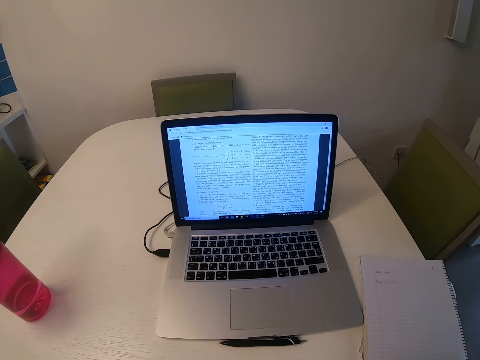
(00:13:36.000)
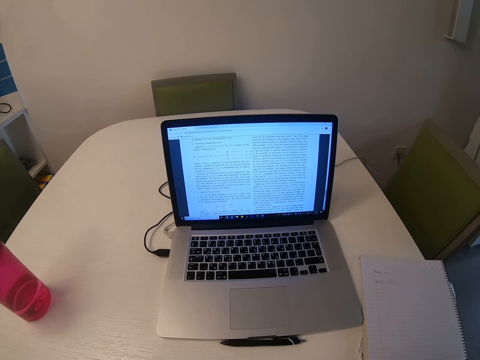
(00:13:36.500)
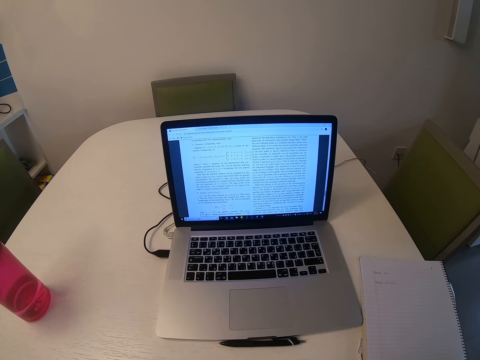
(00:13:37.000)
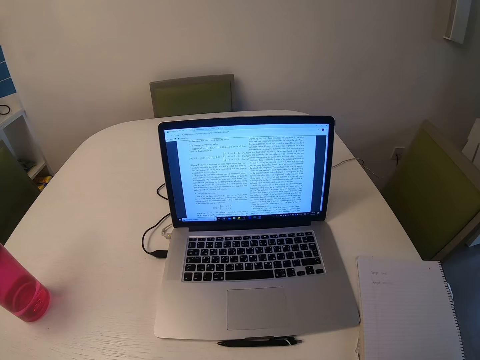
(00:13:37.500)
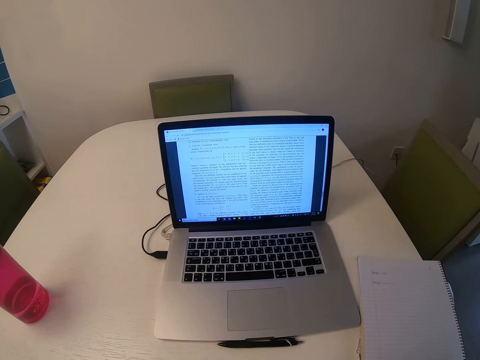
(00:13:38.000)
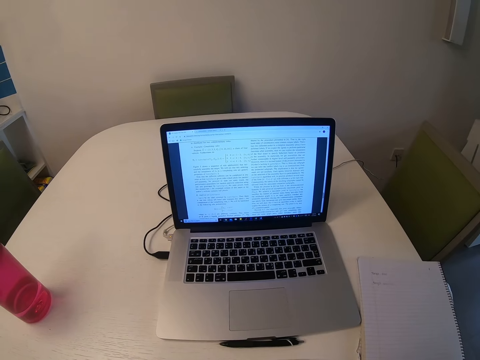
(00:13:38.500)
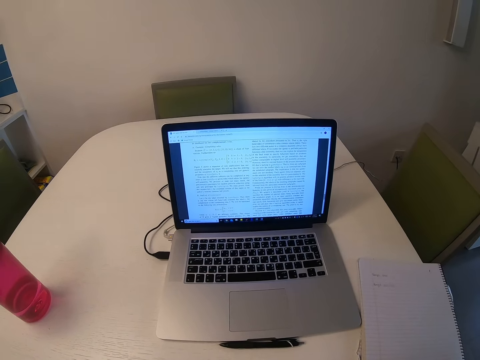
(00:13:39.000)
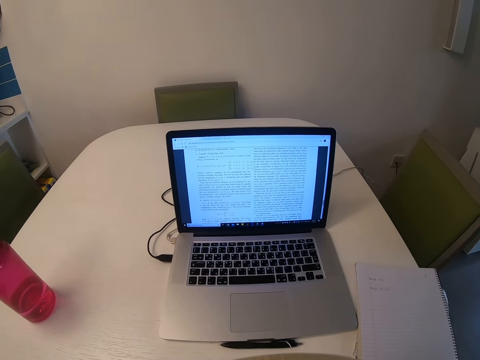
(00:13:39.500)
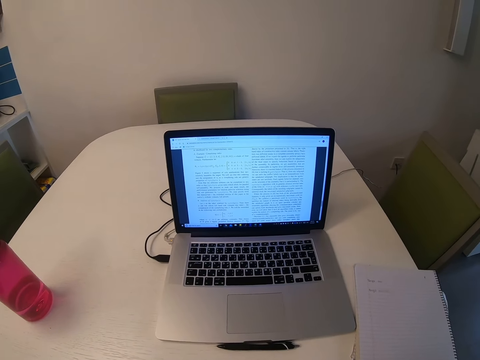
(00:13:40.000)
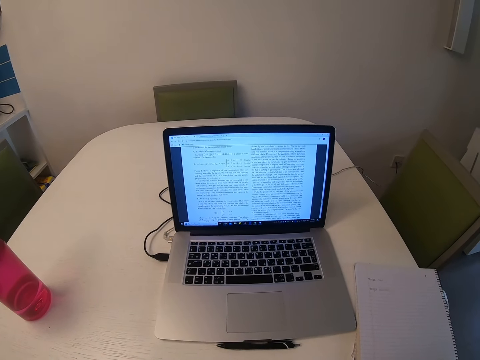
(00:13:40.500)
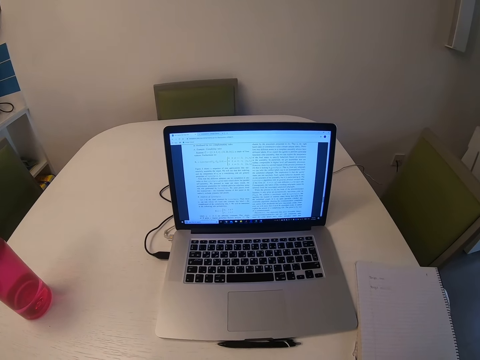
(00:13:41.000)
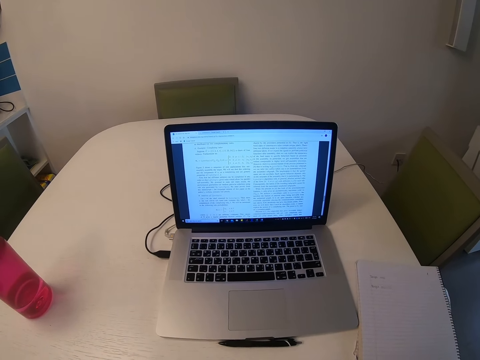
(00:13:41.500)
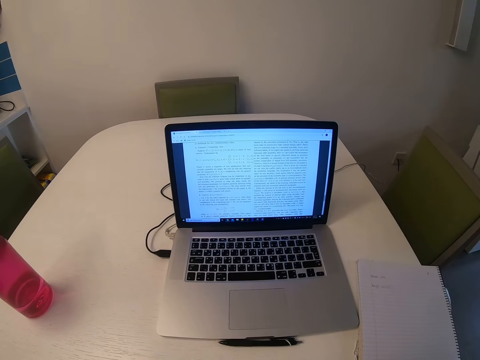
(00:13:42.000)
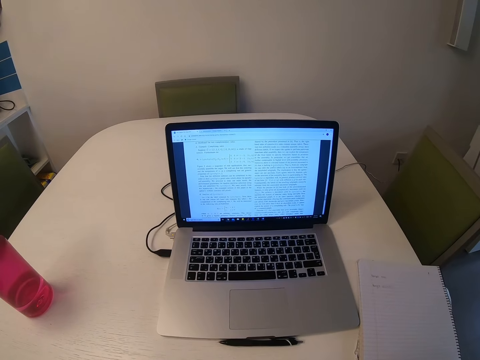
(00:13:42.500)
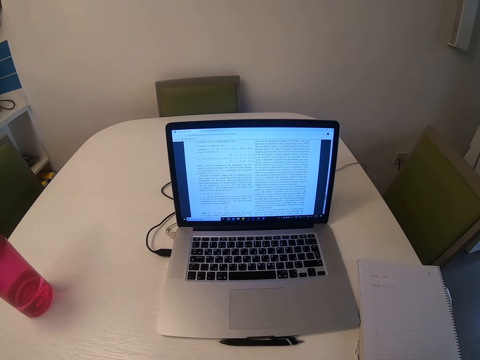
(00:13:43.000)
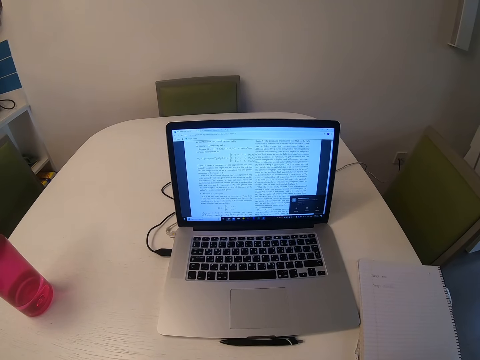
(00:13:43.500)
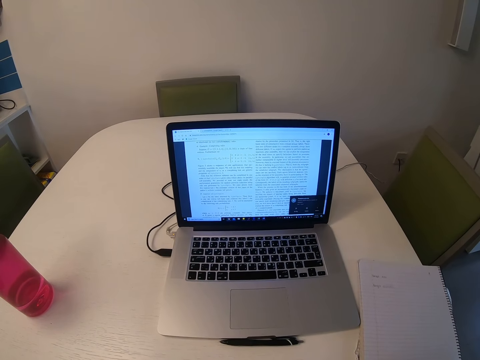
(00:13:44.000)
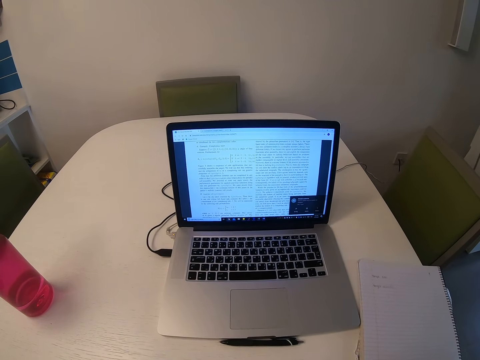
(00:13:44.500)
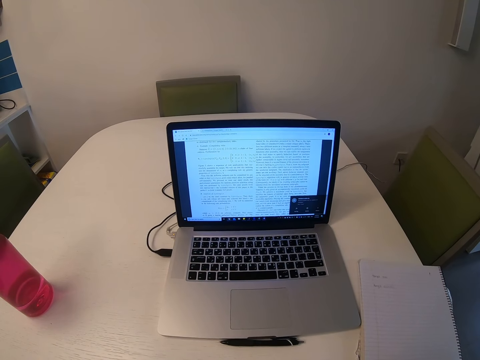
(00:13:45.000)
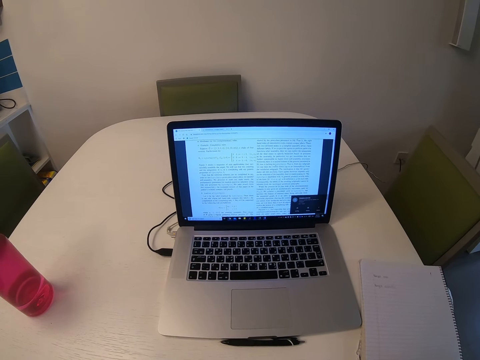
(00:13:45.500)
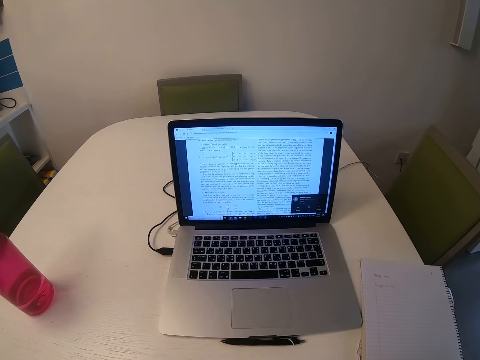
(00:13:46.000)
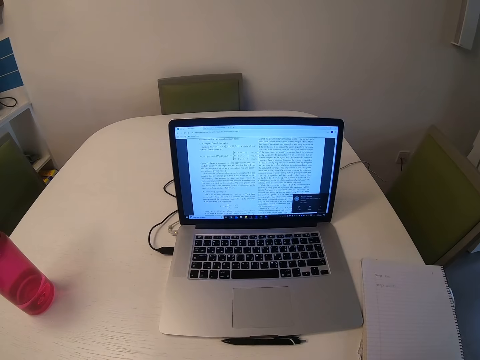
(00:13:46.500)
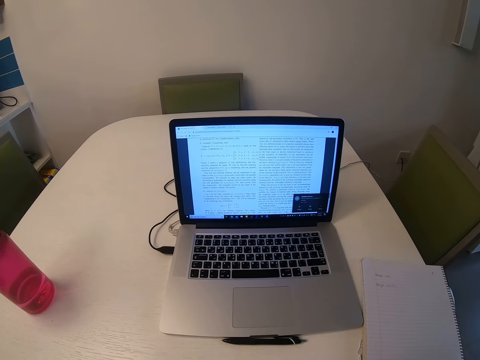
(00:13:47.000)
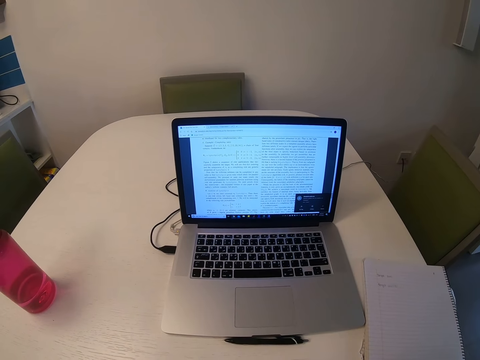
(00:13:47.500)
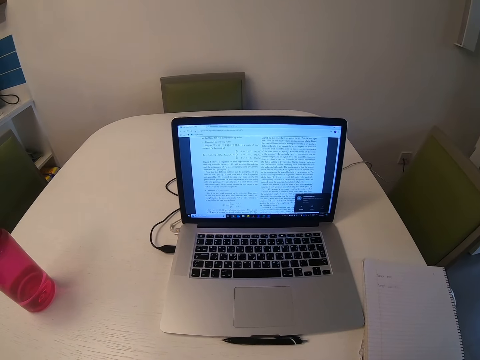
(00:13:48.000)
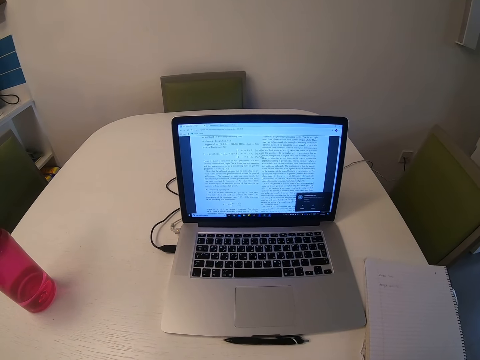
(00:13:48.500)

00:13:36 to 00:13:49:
The camera wearer reads through the laptop.

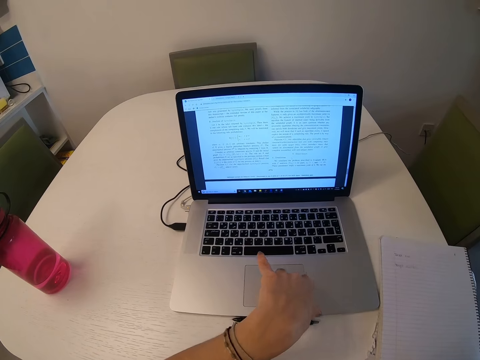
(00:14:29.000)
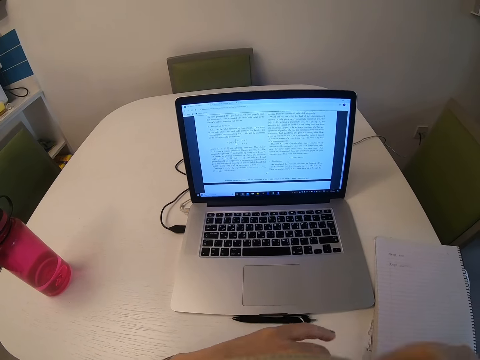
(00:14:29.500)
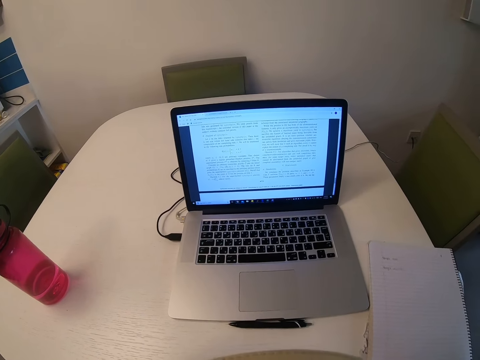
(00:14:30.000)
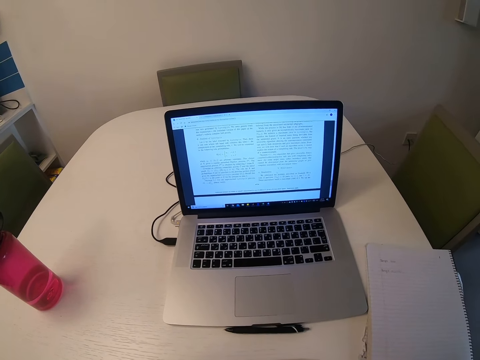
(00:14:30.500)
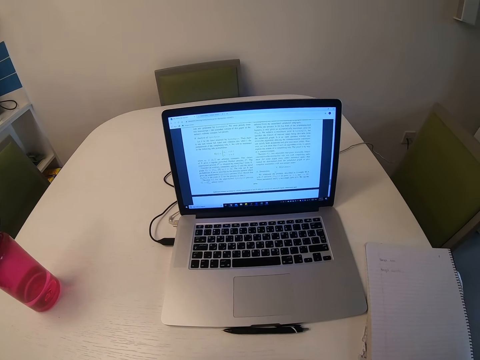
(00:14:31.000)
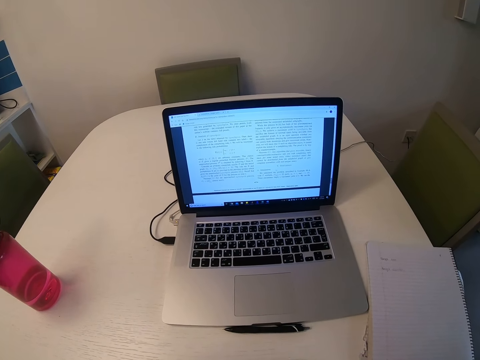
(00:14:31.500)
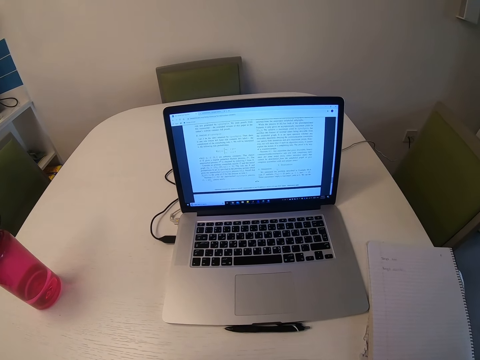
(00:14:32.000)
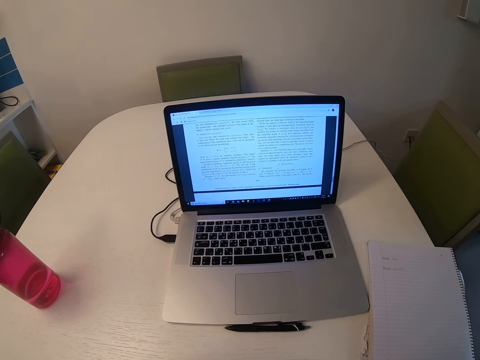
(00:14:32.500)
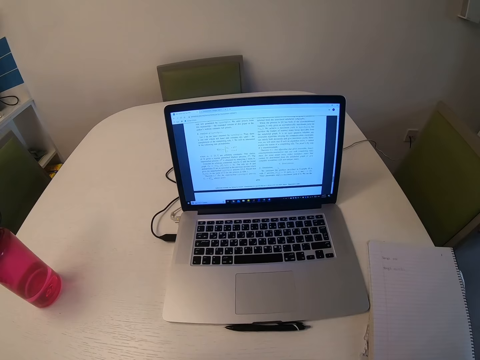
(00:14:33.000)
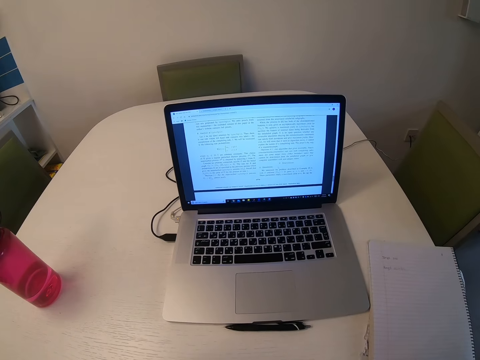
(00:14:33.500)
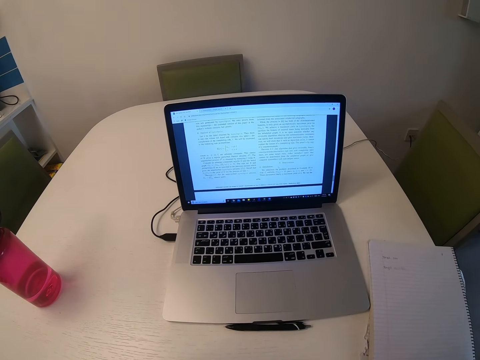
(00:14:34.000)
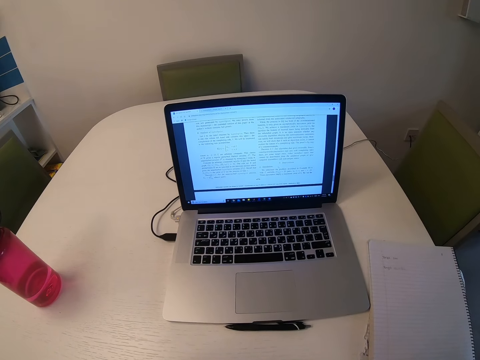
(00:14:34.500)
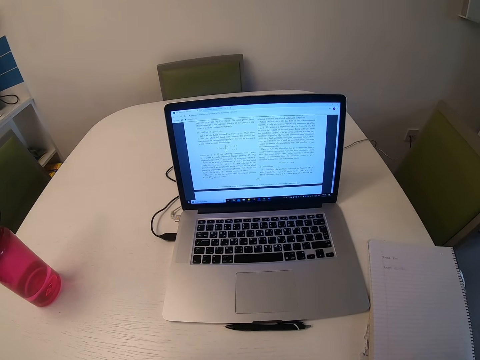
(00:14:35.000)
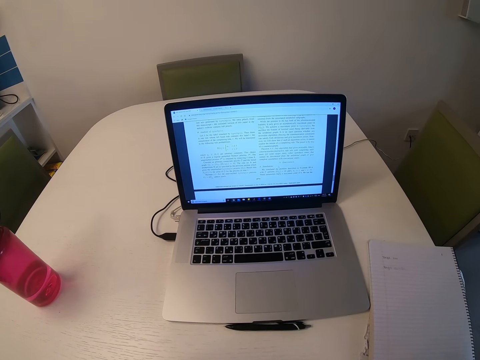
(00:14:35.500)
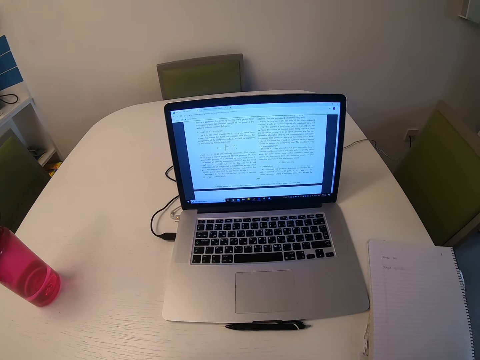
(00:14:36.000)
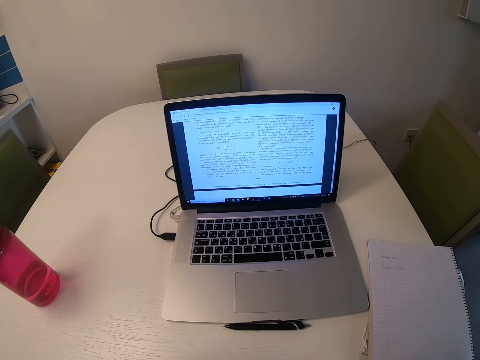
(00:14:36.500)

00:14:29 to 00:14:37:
The camera wearer reads through the laptop.

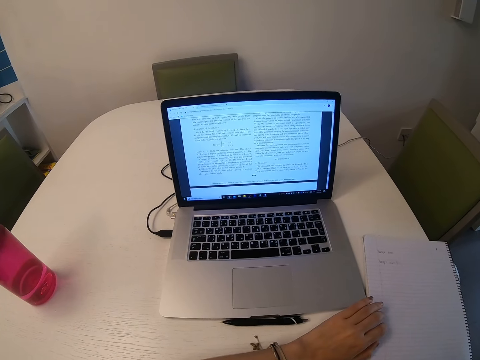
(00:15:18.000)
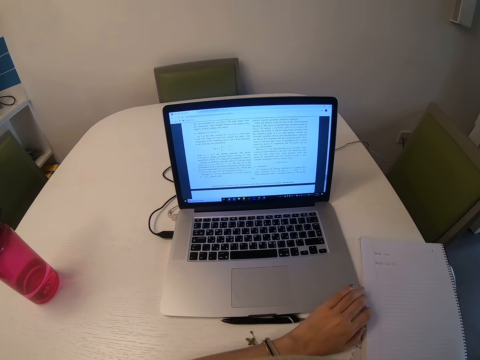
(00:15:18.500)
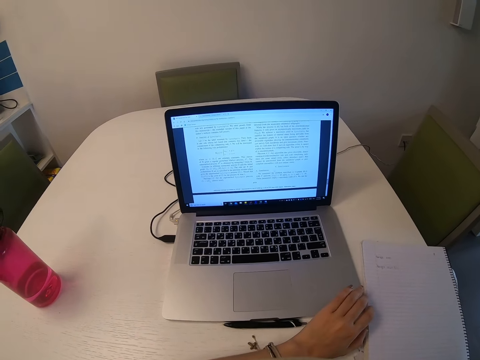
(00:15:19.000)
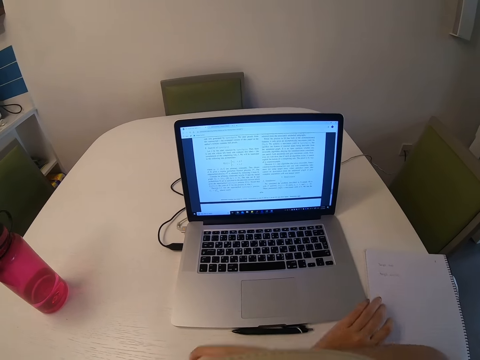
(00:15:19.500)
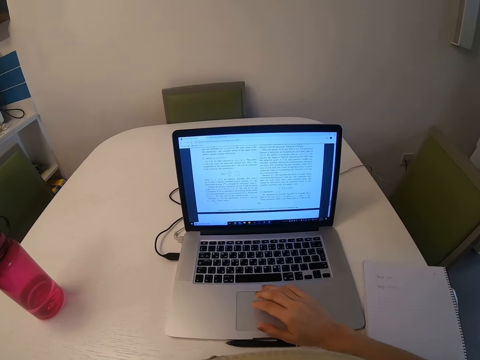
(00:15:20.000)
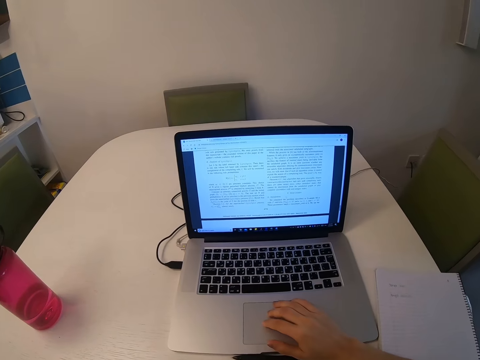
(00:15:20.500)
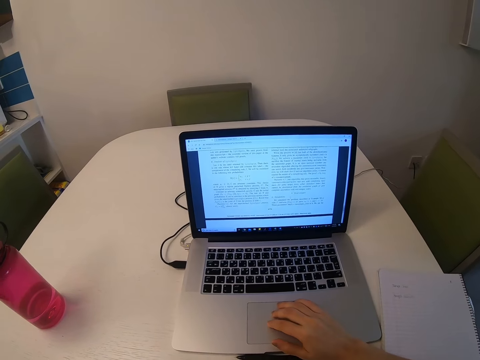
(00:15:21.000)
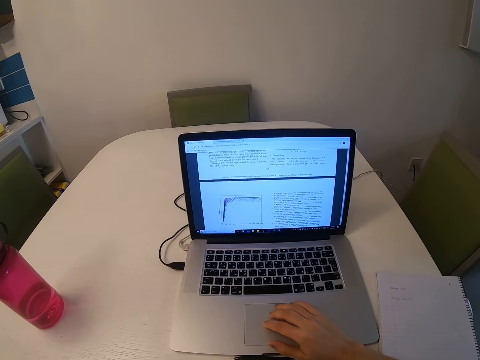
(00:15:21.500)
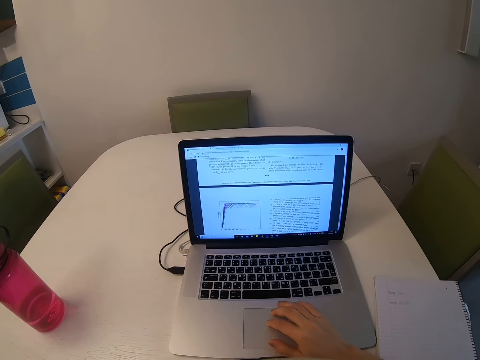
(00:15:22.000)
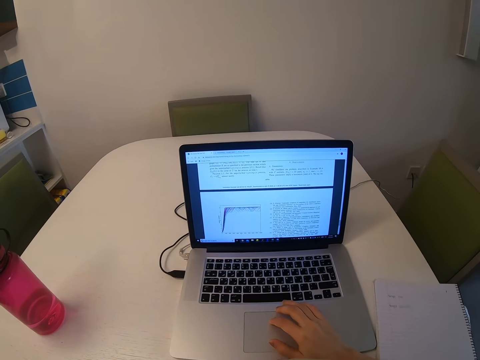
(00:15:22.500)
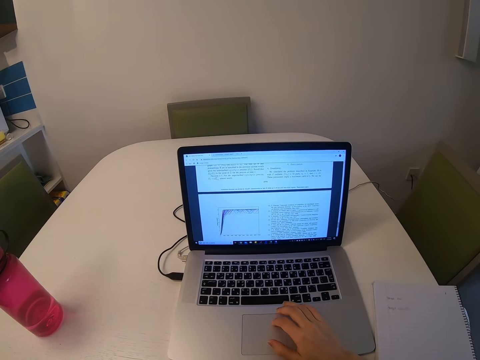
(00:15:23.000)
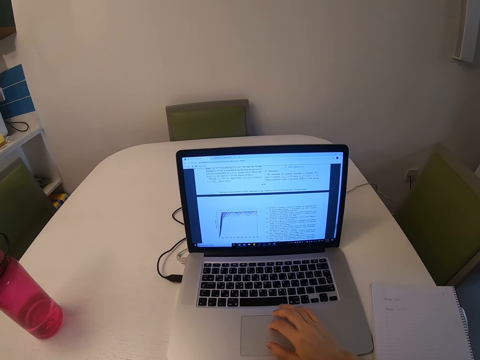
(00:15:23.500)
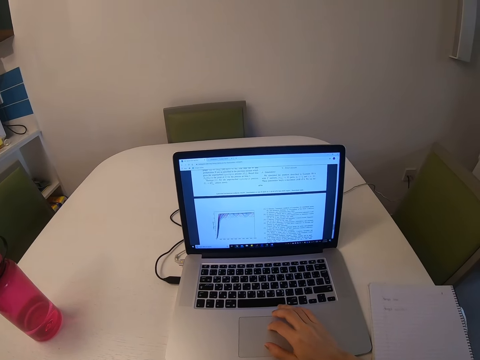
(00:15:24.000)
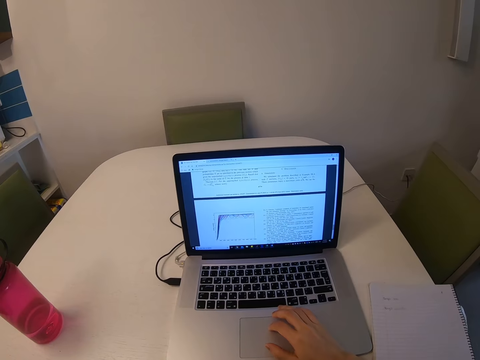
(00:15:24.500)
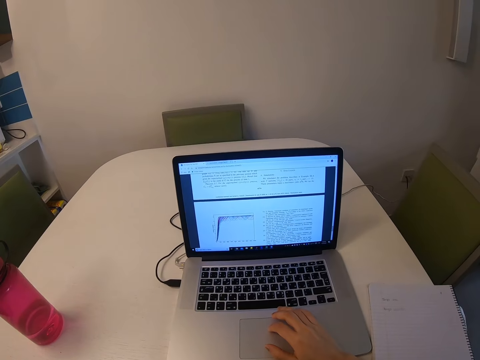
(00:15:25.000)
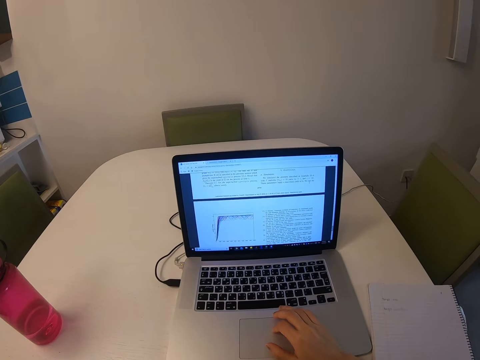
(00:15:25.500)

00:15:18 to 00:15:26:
The camera wearer uses the laptop. They scroll the laptop.
